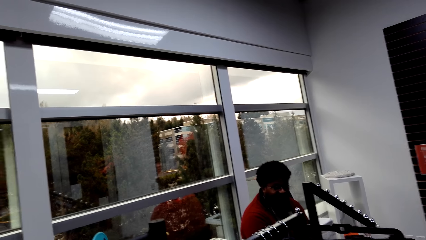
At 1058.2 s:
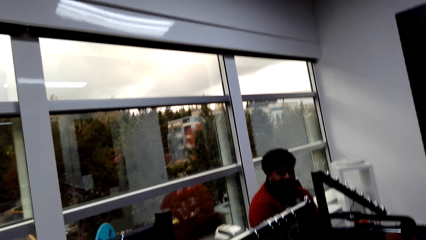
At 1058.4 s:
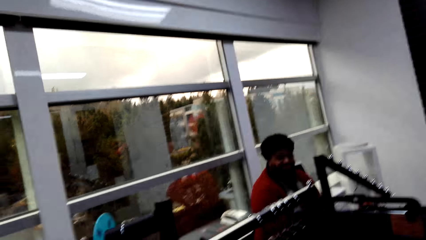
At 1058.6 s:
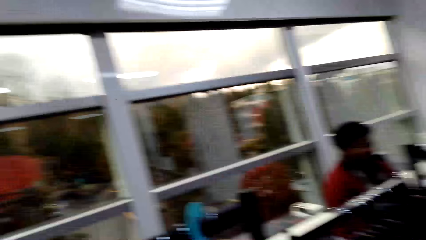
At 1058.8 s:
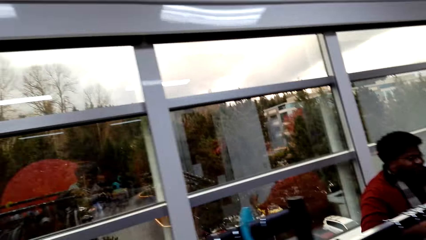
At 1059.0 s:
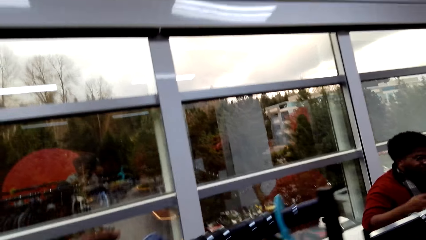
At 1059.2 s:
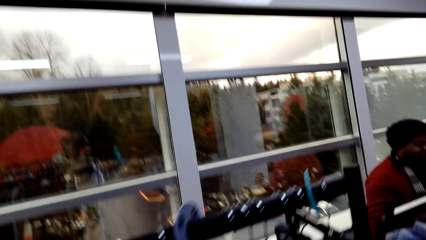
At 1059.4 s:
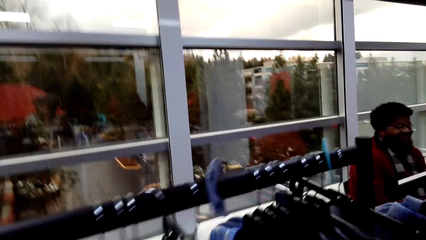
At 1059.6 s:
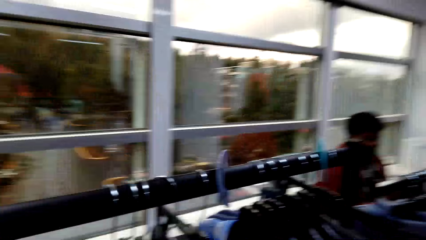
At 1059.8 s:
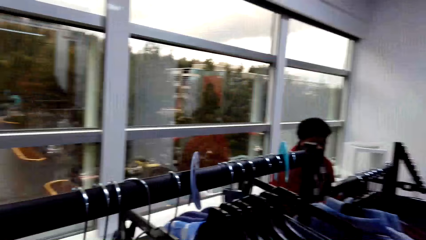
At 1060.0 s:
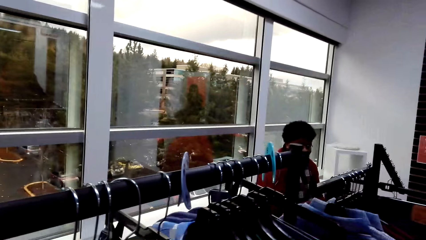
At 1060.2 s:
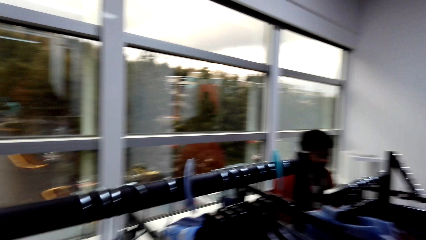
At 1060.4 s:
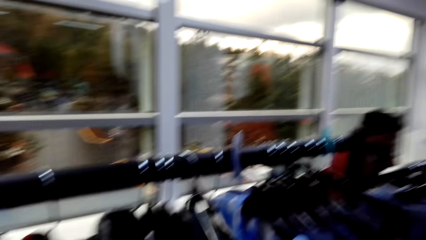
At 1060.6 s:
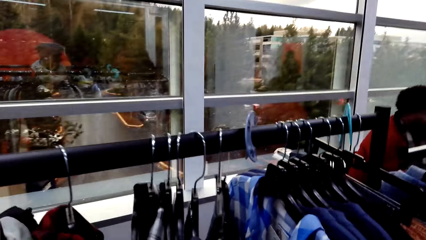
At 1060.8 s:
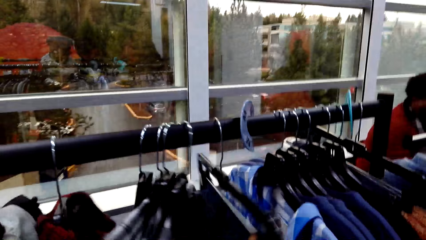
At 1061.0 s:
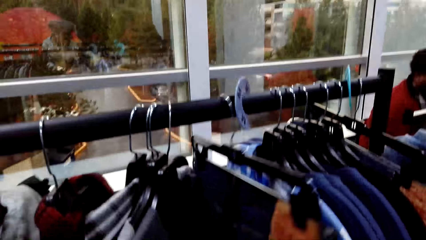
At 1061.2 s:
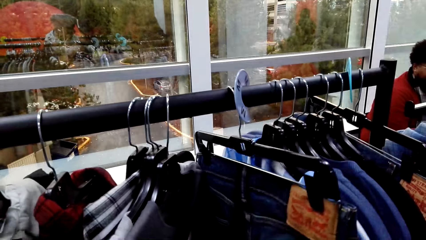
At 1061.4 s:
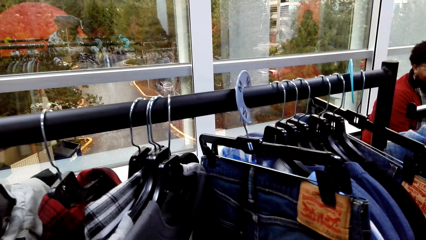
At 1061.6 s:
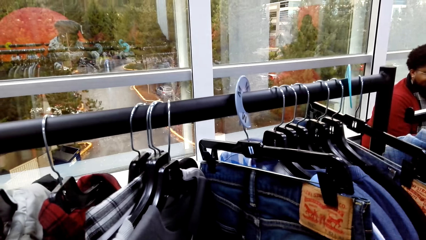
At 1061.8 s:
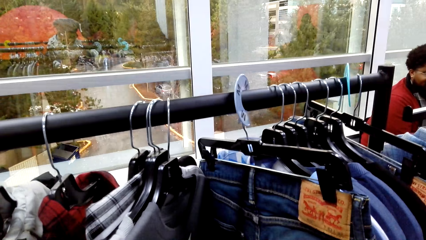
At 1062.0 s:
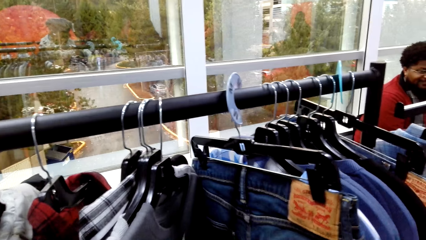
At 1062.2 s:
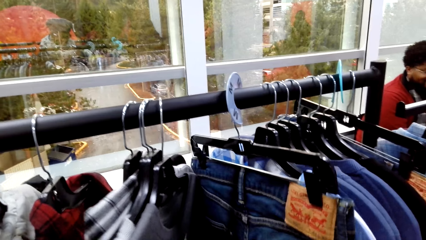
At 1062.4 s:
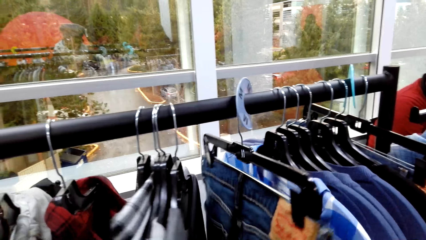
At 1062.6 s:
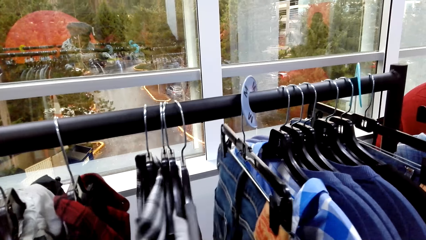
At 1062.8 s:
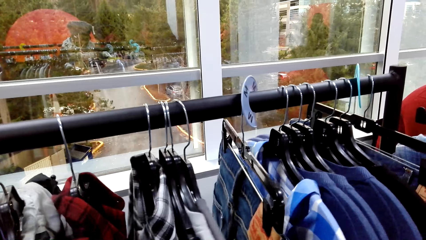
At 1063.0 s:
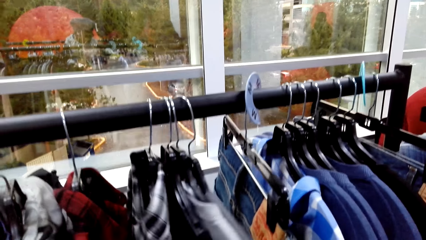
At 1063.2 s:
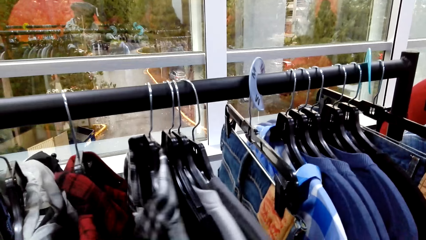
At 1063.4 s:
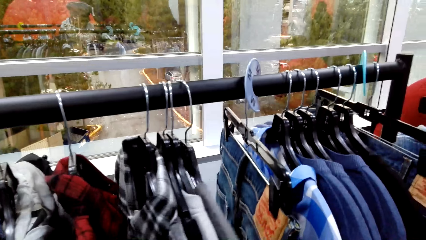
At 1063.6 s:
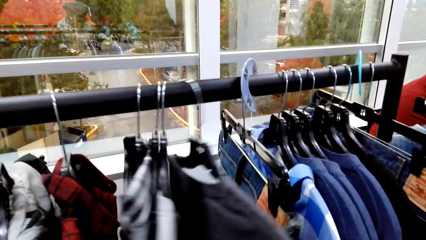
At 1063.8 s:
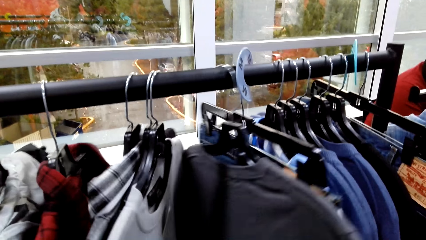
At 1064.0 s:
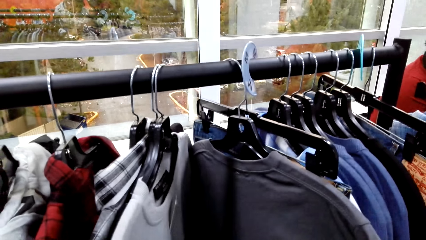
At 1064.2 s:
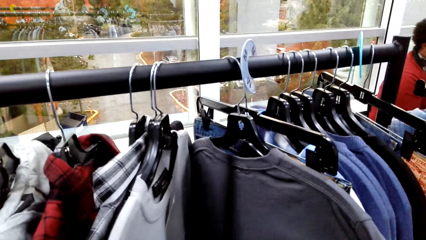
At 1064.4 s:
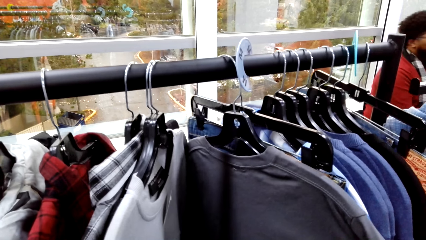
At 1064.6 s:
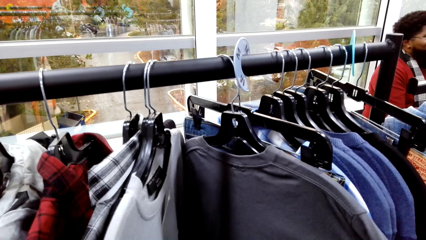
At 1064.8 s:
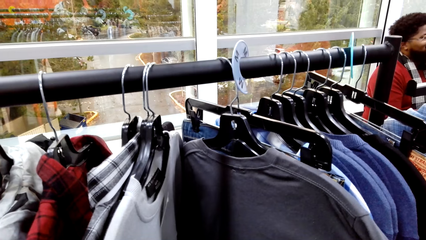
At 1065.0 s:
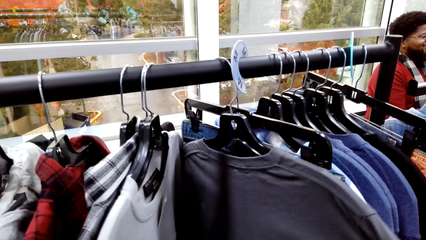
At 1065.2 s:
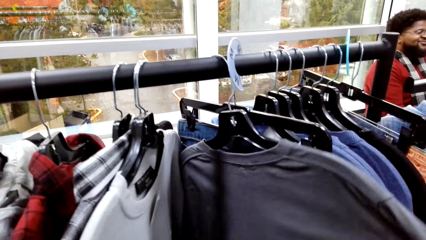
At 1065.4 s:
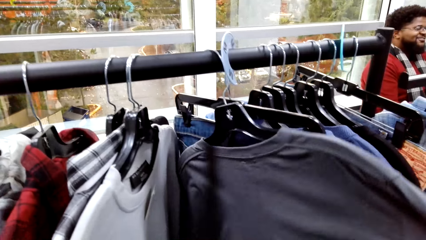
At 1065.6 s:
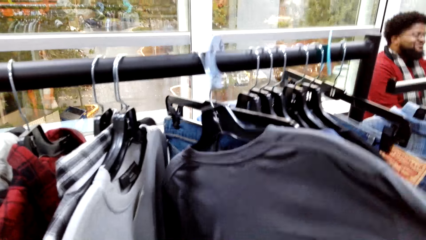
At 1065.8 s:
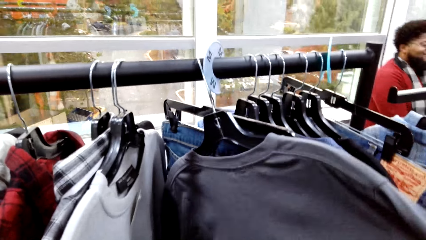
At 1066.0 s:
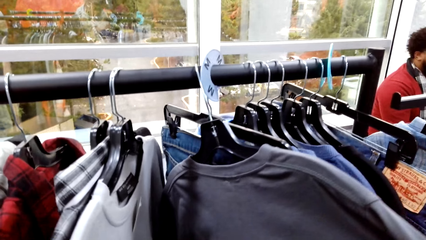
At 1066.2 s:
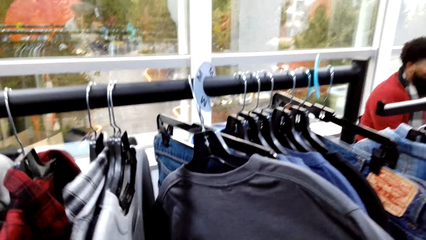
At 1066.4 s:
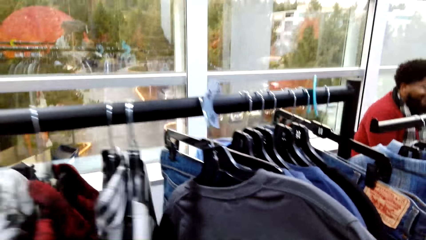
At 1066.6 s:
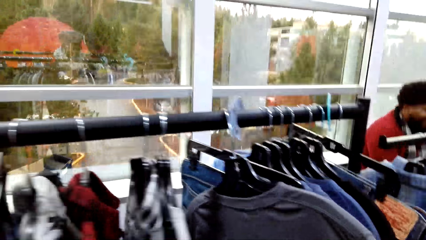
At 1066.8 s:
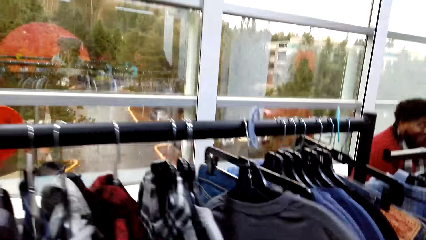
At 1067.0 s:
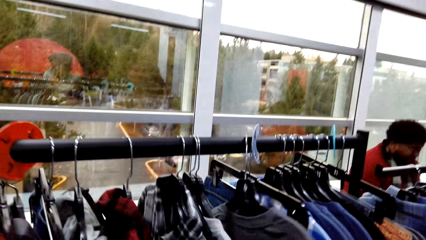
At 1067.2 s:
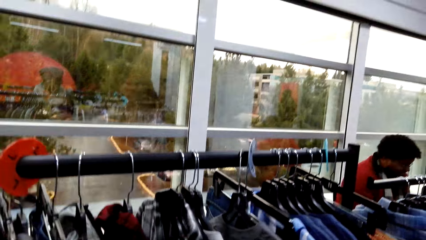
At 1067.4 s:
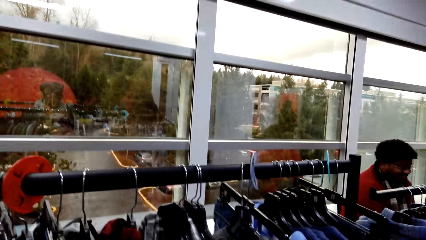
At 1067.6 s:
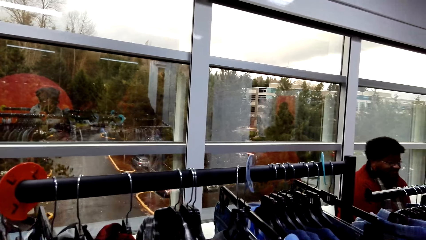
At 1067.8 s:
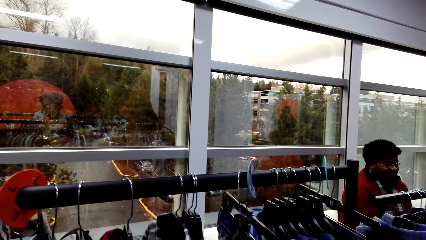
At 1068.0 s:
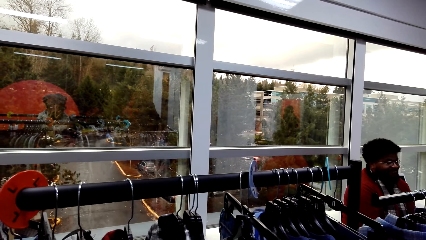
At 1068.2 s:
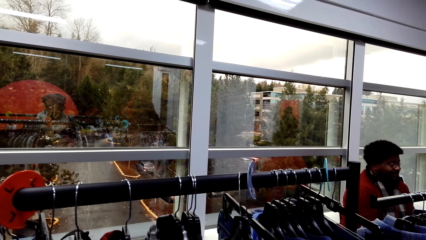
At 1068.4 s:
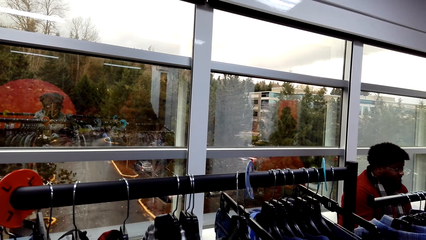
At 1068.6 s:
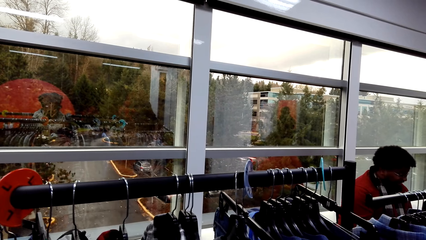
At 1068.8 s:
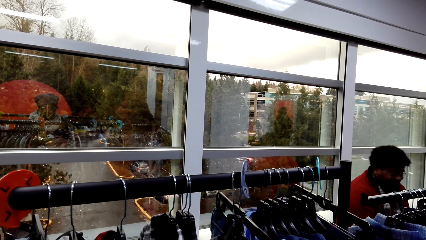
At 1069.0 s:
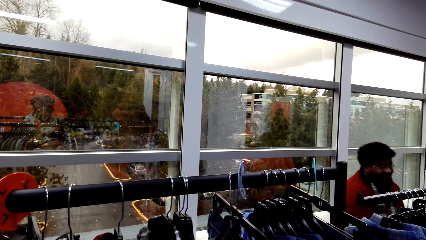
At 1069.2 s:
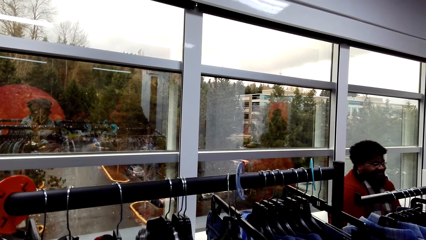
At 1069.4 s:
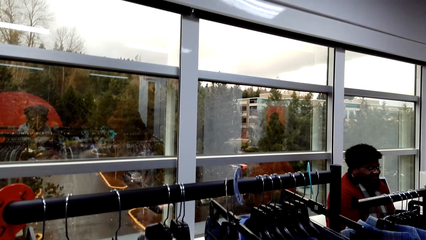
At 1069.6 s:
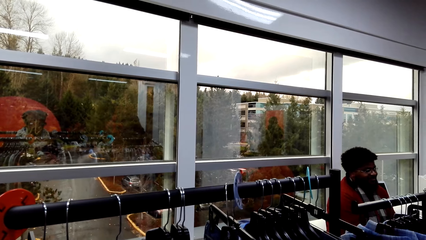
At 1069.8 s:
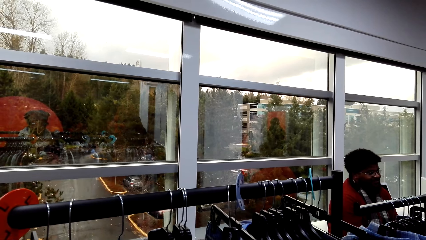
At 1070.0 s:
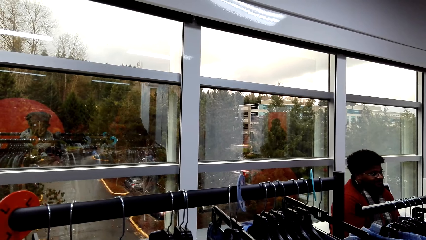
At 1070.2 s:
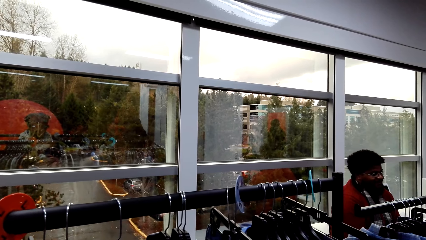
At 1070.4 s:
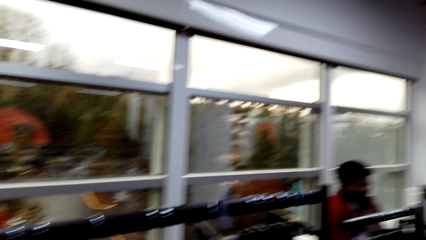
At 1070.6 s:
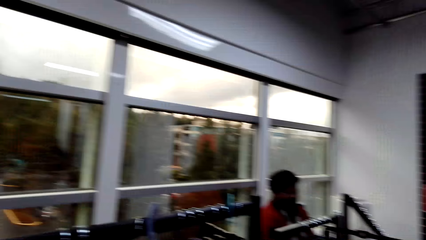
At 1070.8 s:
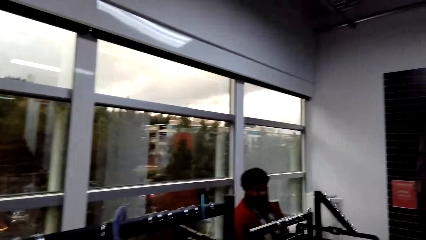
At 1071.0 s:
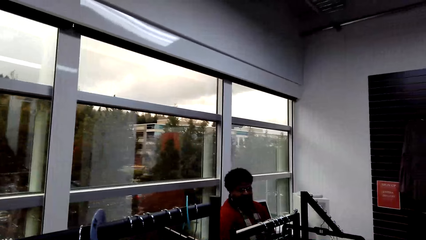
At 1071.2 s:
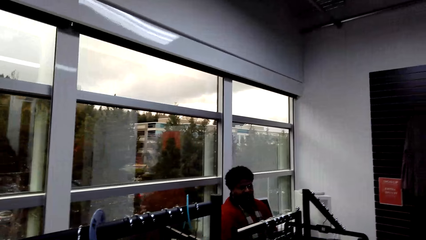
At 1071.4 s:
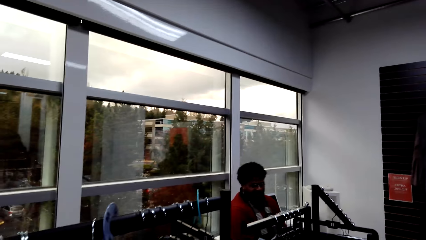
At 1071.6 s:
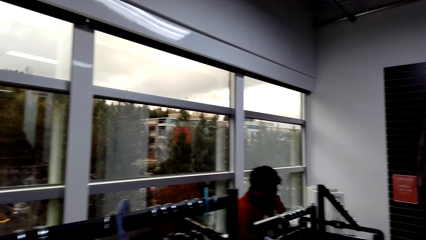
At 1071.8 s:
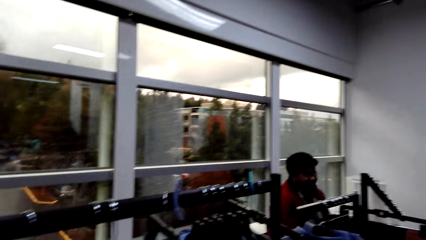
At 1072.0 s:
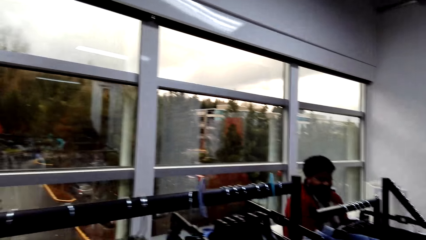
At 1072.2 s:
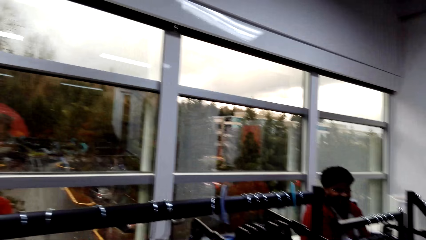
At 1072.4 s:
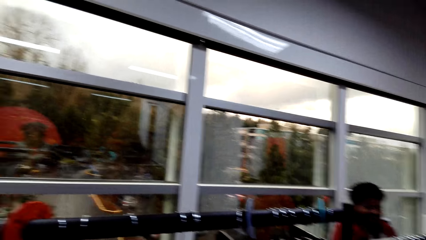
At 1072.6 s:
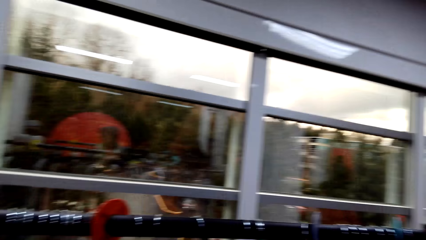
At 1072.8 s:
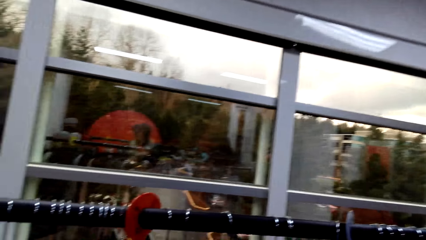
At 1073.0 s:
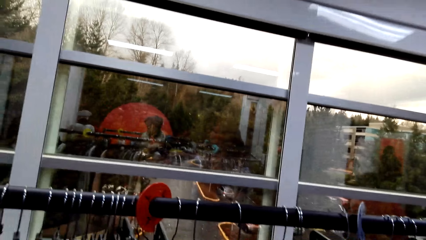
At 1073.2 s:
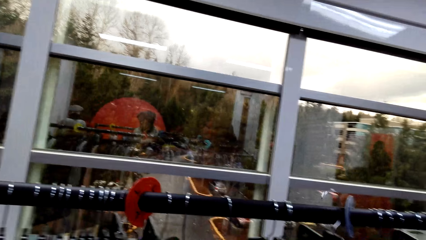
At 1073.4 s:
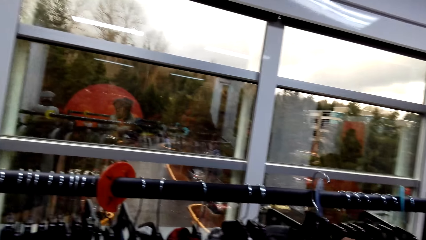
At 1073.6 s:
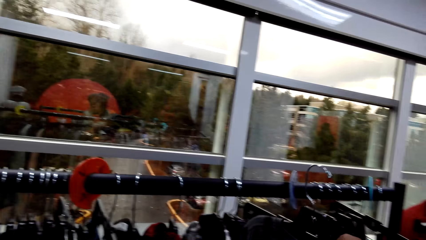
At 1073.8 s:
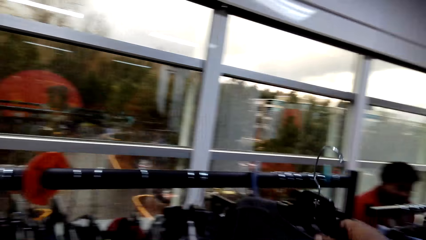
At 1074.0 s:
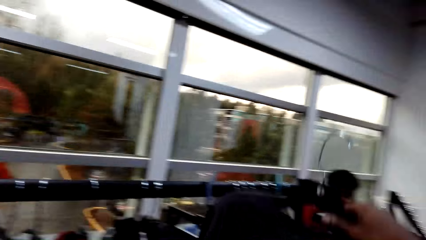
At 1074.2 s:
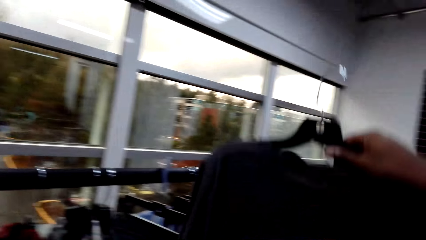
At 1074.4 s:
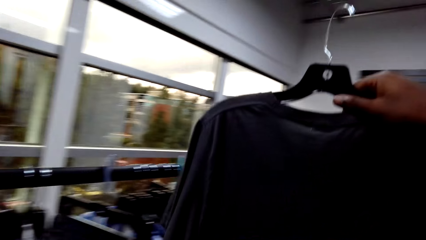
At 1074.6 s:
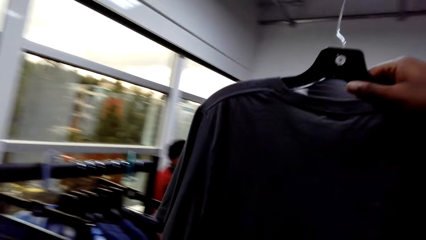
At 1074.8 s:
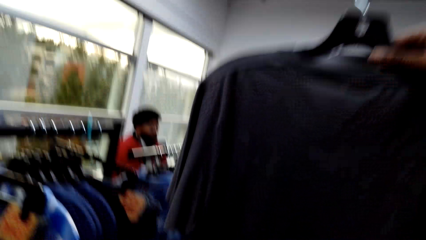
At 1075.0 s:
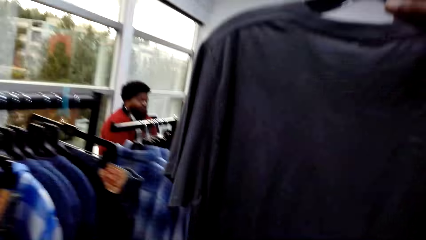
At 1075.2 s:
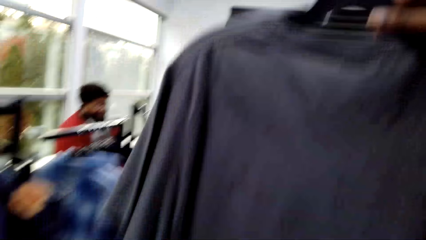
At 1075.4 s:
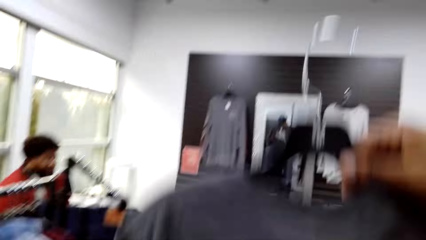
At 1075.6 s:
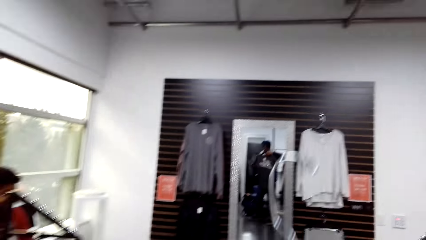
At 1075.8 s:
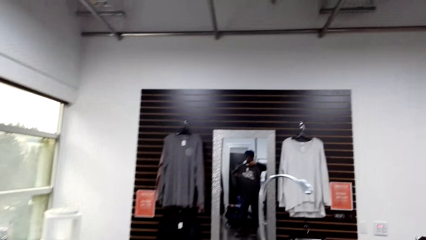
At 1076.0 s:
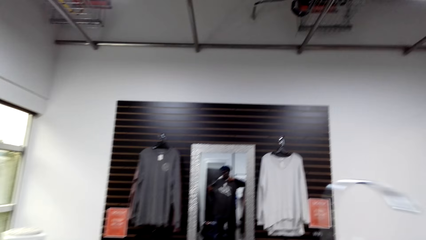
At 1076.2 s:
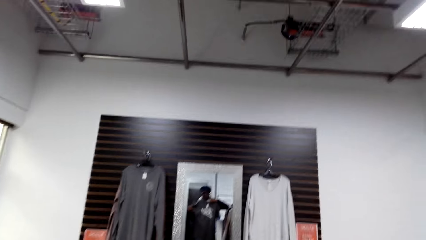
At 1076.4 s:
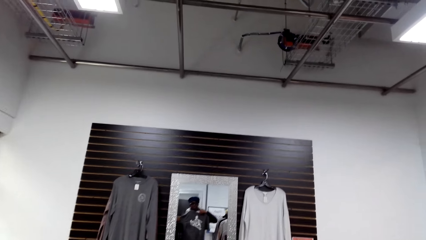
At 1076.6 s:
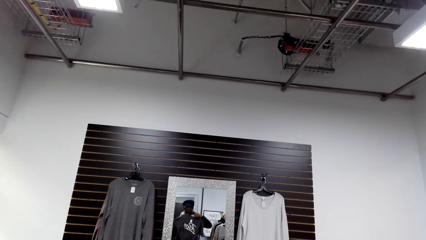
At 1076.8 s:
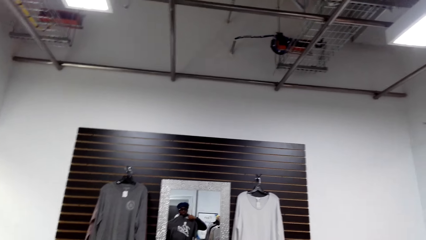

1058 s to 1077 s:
The camera wearer looks at the jeans. They move clothes. They raise a shirt.
